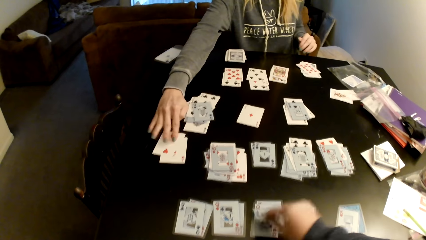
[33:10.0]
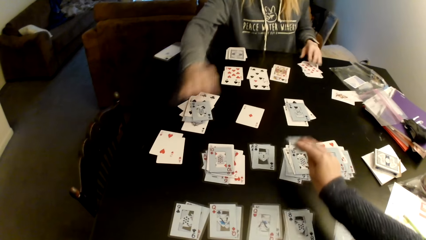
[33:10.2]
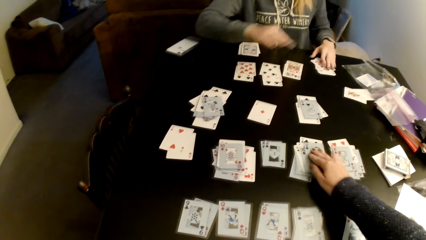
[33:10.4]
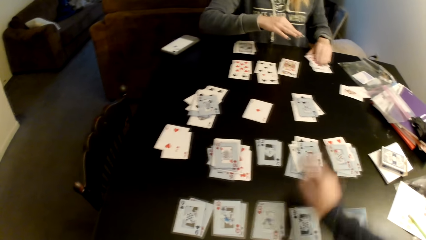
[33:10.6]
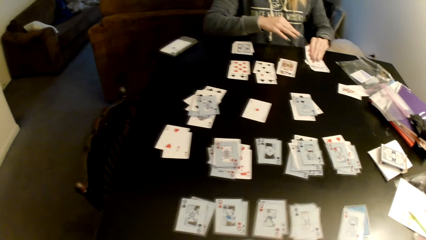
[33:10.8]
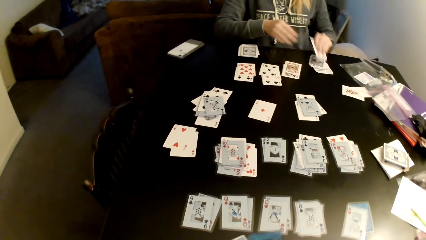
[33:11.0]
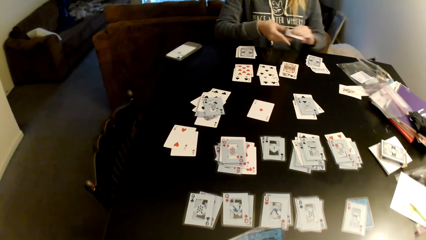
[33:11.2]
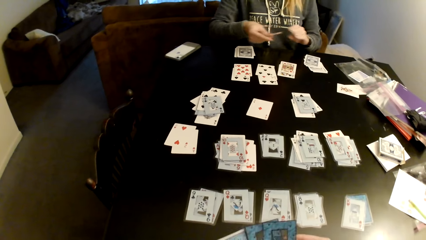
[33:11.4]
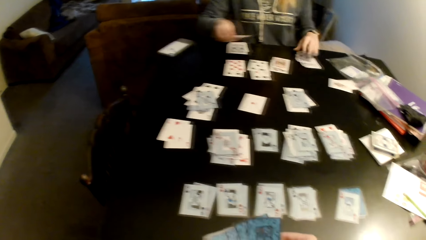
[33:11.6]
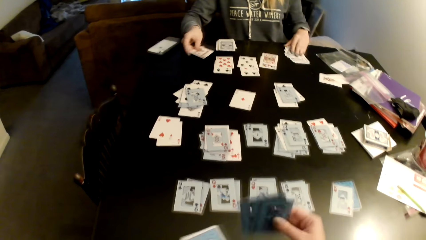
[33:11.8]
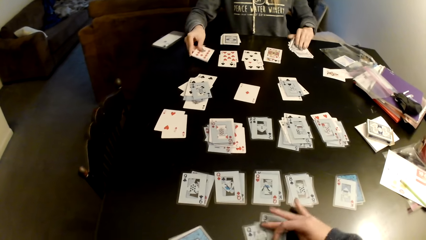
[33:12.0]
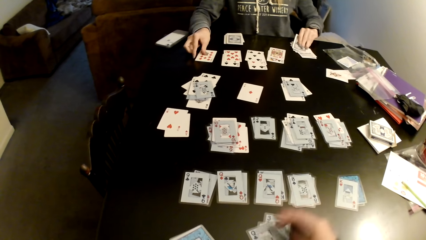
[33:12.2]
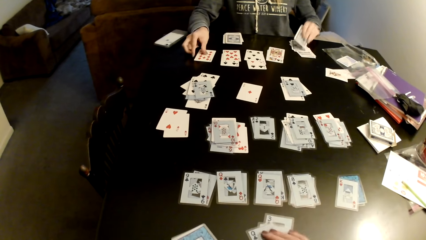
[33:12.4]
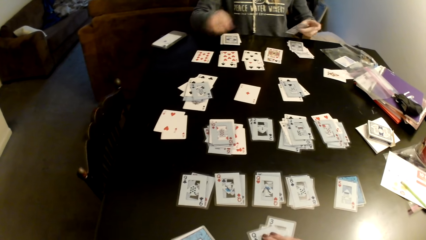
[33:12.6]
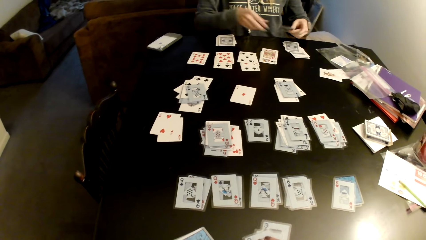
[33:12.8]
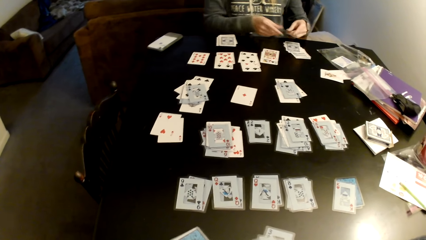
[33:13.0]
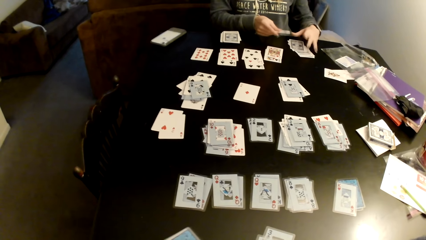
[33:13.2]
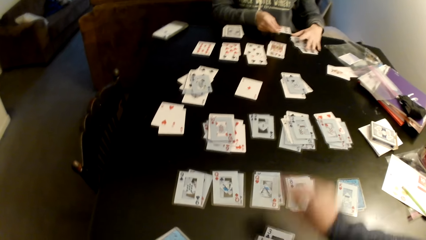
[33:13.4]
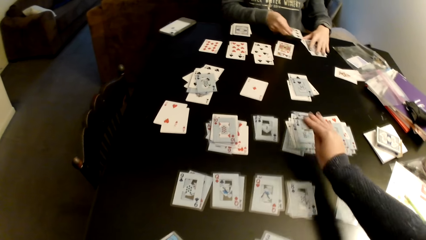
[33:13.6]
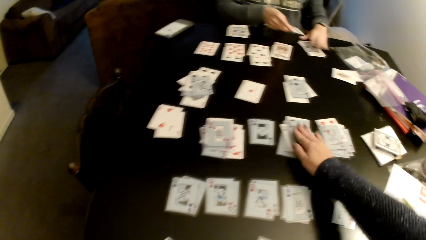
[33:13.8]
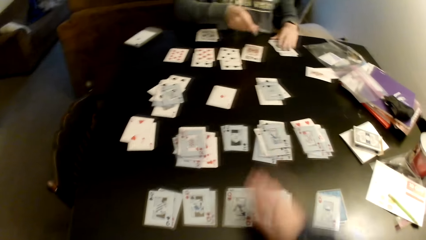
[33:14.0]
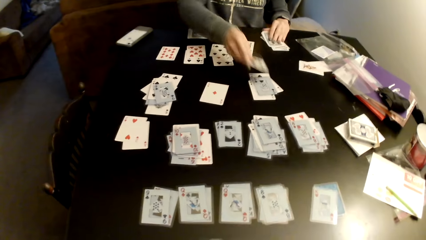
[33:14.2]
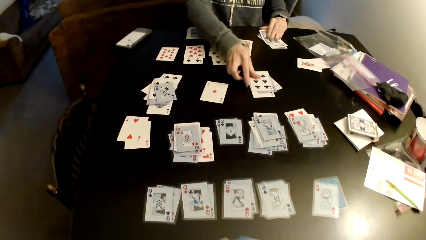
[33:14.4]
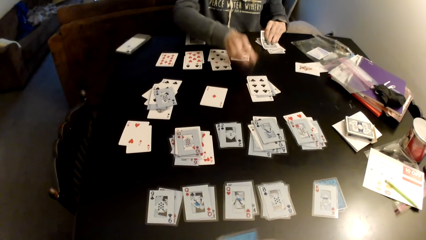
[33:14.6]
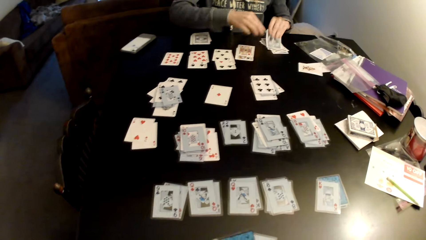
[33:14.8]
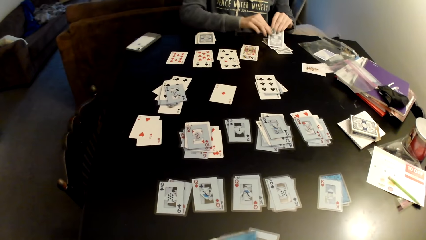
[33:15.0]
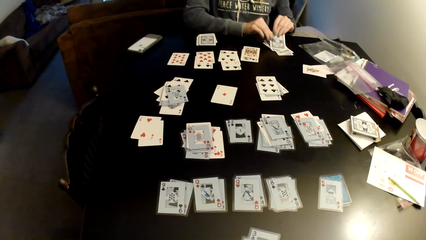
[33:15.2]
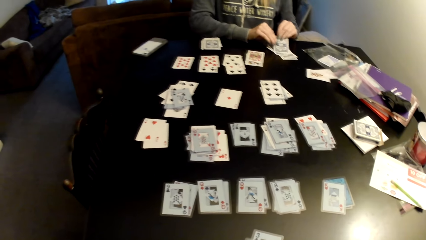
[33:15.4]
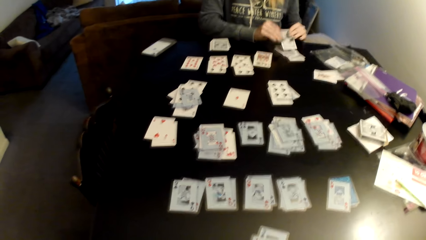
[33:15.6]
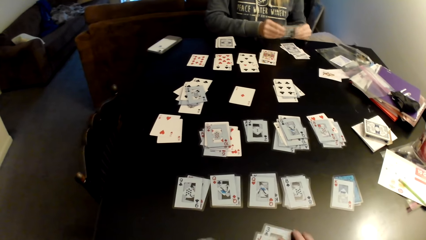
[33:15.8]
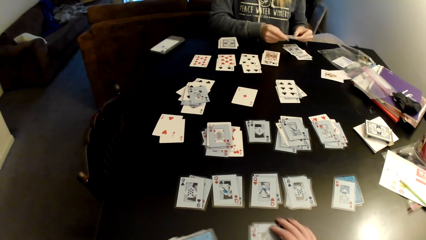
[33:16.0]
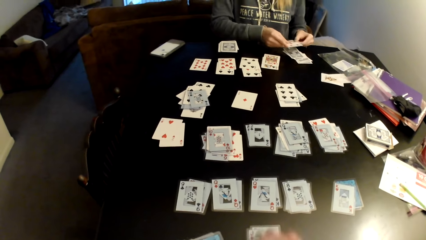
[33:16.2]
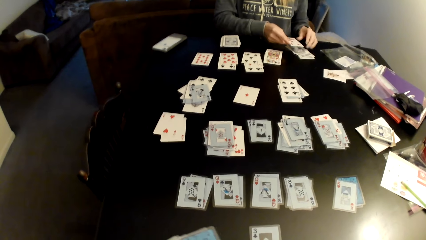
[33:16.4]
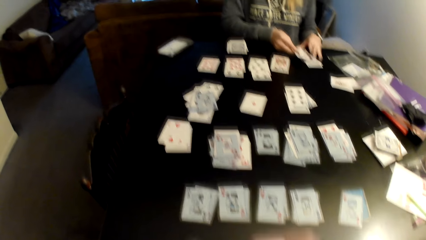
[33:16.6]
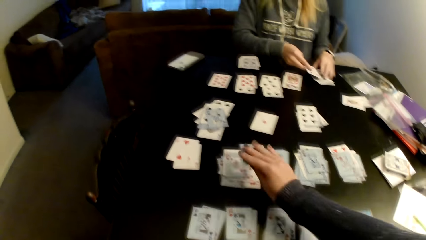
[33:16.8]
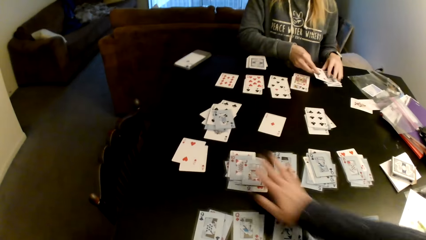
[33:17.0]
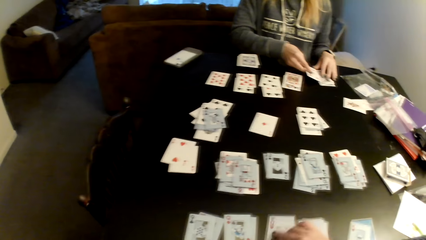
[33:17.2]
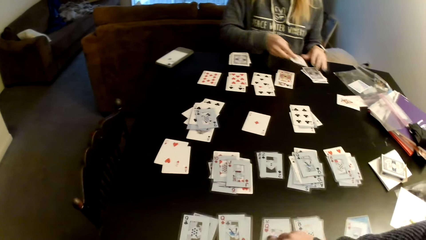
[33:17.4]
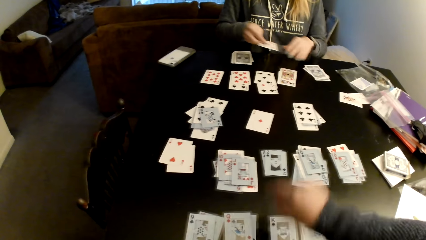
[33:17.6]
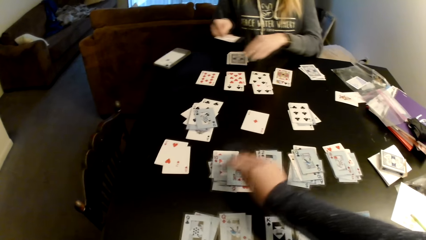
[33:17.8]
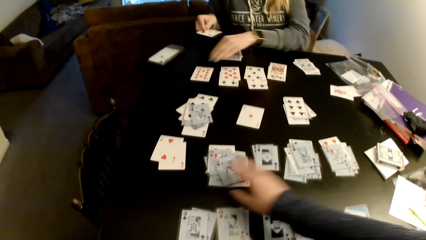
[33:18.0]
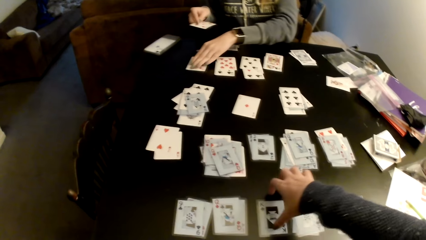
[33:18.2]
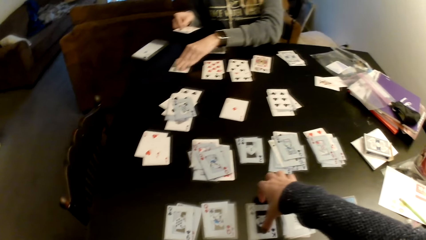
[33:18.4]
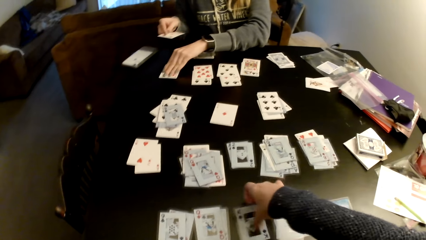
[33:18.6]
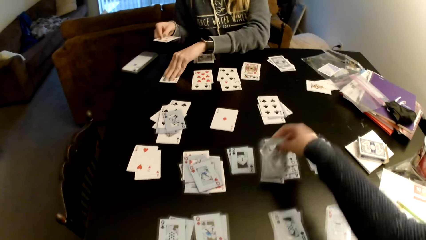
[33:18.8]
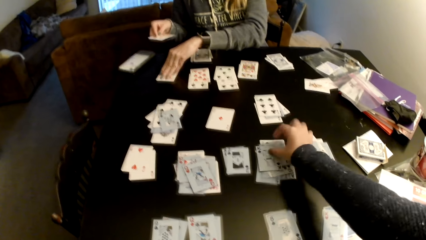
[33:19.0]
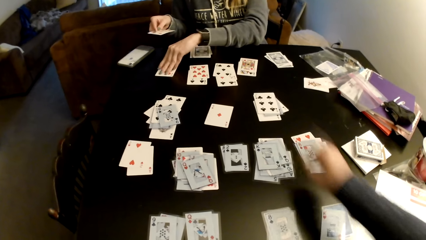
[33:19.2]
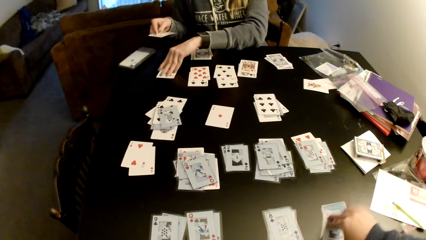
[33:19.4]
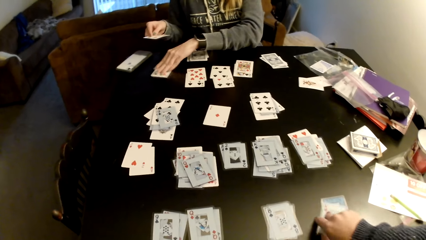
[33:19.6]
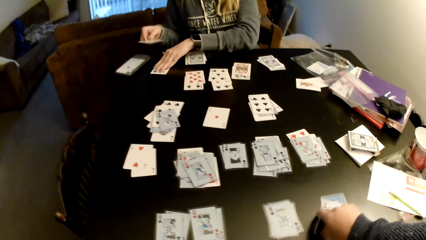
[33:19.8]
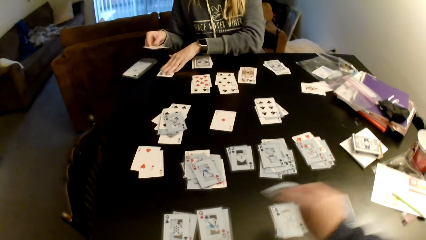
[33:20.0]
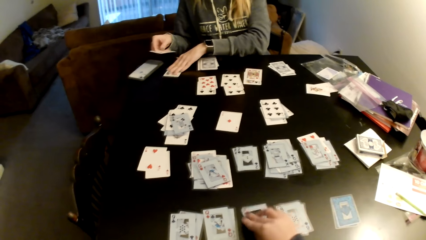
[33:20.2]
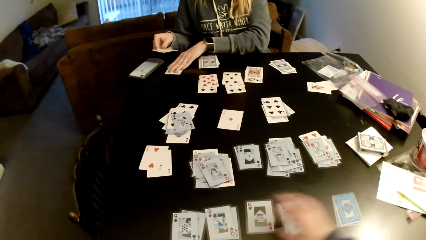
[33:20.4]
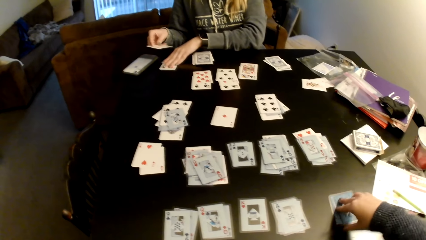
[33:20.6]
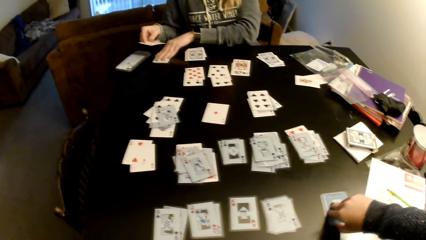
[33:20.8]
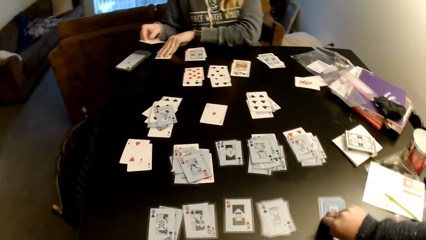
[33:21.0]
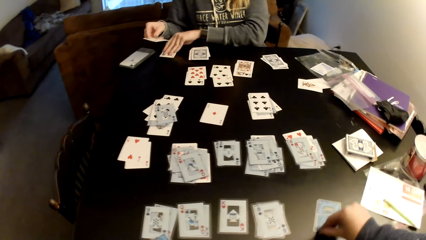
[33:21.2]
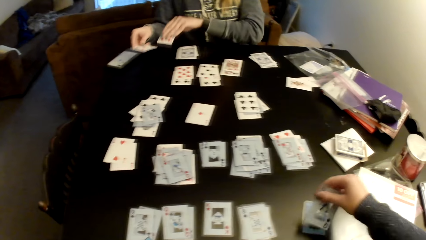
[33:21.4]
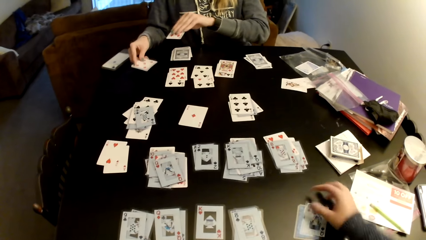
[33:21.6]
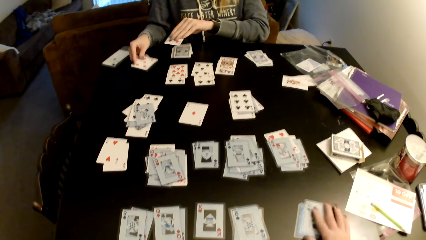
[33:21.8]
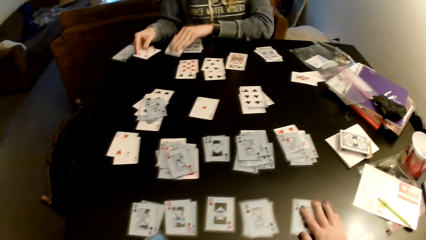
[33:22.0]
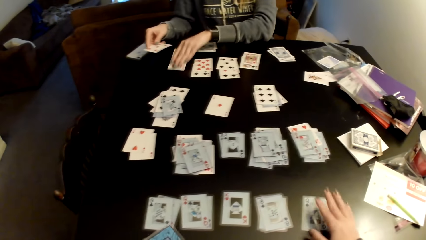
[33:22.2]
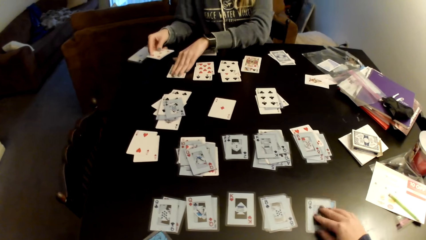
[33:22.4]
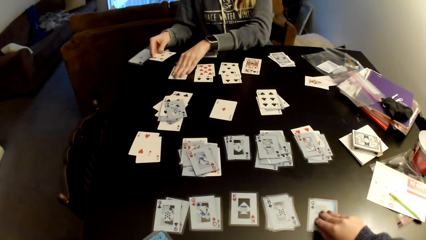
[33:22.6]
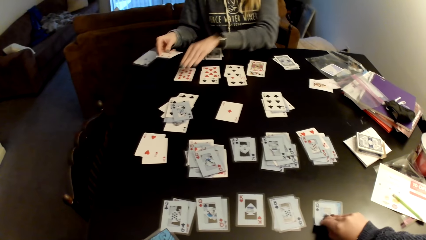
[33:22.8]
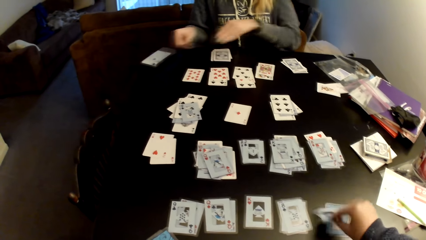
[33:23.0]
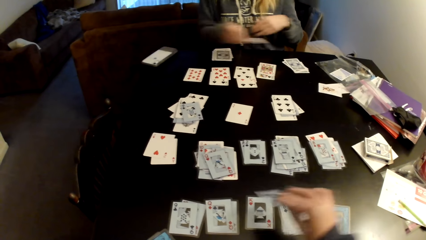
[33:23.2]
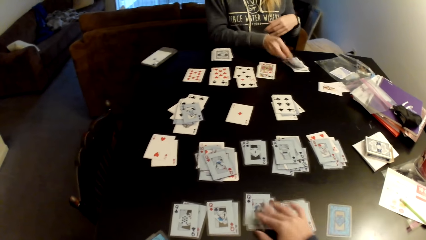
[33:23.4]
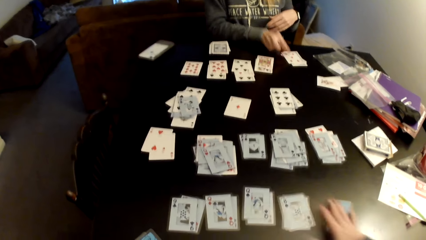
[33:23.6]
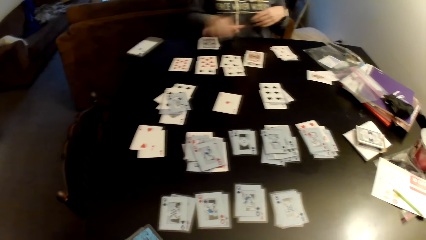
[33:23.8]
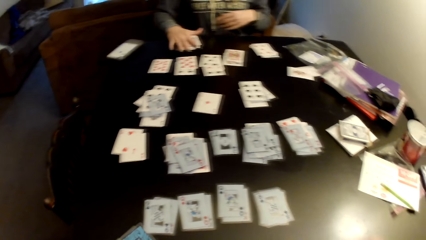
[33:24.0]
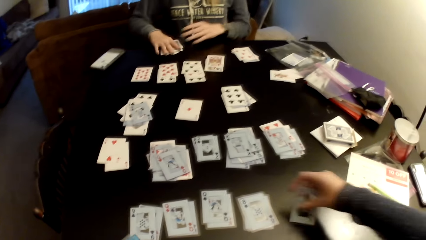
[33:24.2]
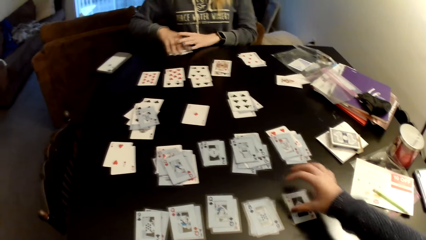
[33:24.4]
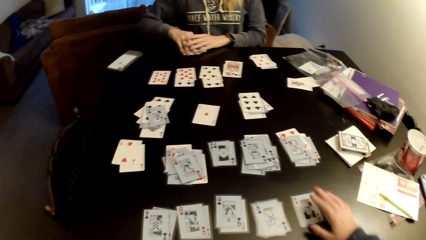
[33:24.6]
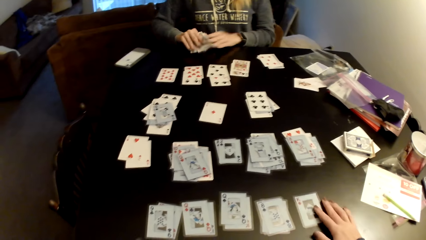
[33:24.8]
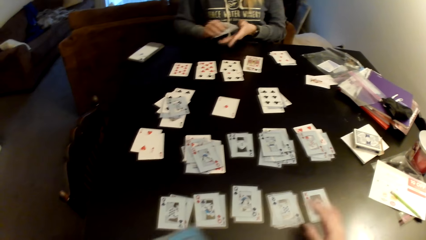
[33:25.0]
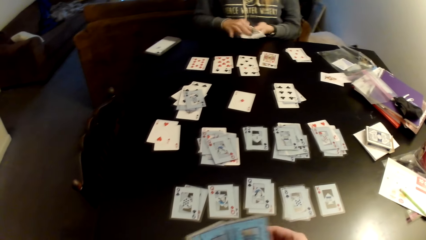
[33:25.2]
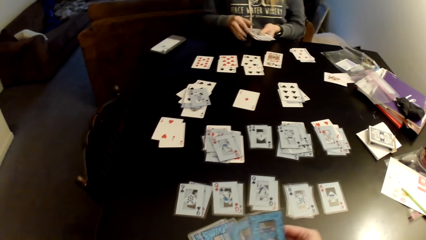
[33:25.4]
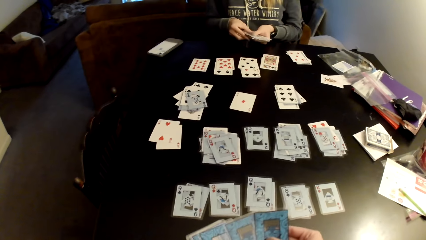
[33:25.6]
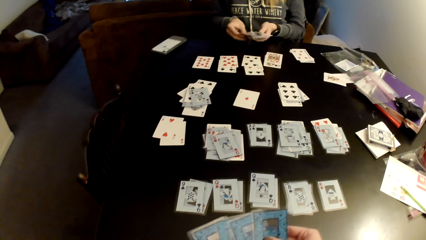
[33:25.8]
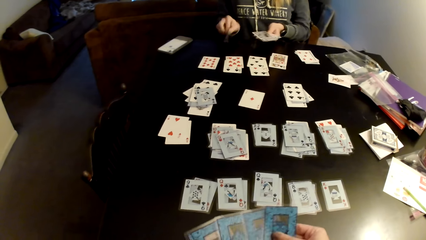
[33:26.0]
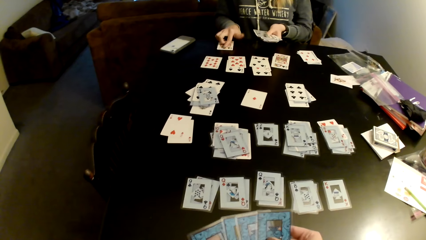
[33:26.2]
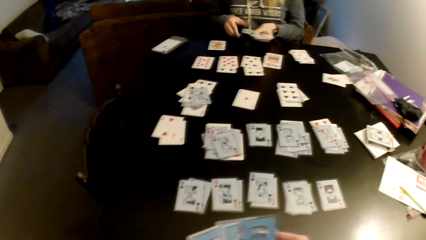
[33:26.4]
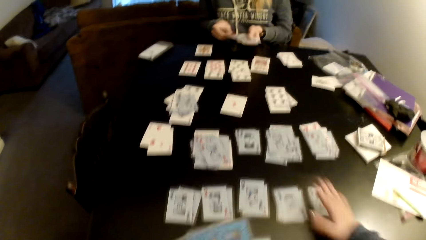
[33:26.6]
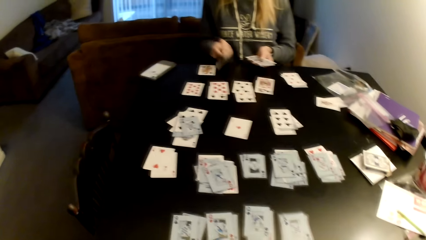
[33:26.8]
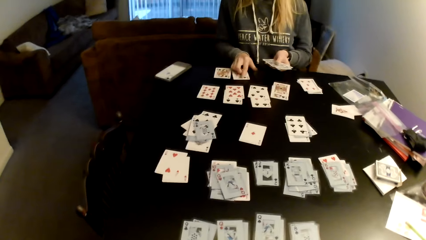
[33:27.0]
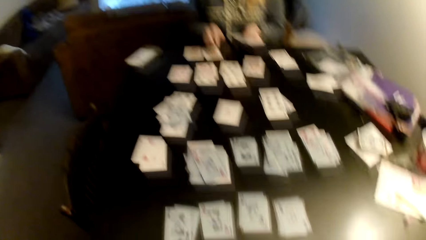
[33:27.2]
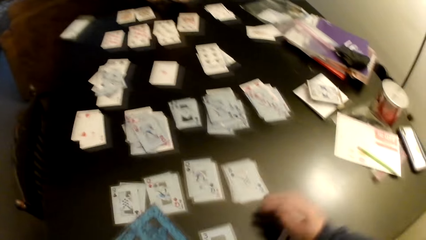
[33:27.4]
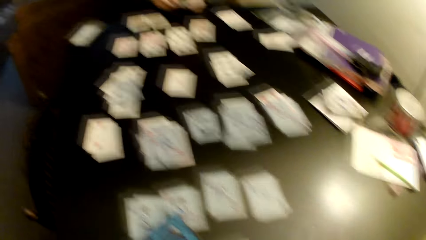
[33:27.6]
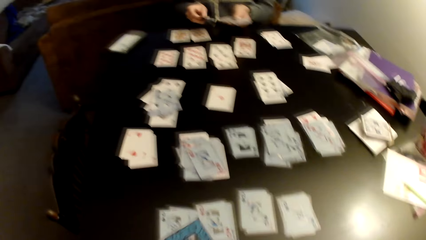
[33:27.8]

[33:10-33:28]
A woman puts the cards on a card and moves the cards on a table. The camera wearer picks up a card. She puts the card on a card. The woman picks up the card. The camera wearer puts down the cards on the table. The woman switches a card to the other hand, puts the cards on the table and picks up the card. The camera wearer pulls the cards. The woman switches a card to the other hand. The camera wearer puts the card on a card. The woman adjusts the cards on the table, puts the cards on a card, picks up the card, switches a card to the other hand and moves the cards on the table. The camera wearer puts the card on a card, picks up a card, adjusts the cards on the table, puts the card on a card and picks up a card. The woman picks up the card. The camera wearer puts the card on a card, picks up a card, moves the cards on the table, puts the card on the table, picks up a card and flips the card. The woman picks up the card and drags the card on the table. The camera wearer adjusts the cards on the table, puts the card on a card and puts the card on the table. The woman adjusts the cards on the table and picks up the cards with both hands. The camera wearer picks cards. The woman picks up the card and puts the card on the table. The camera wearer sorts the cards with her hands. The woman pulls a card on the table, picks the card and puts the card on the table.
